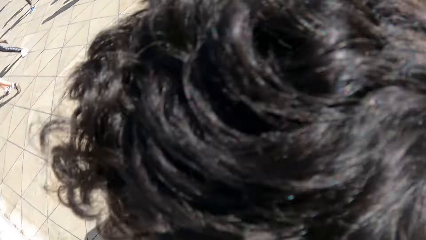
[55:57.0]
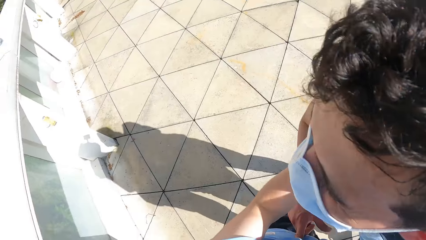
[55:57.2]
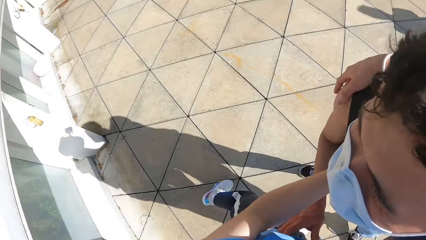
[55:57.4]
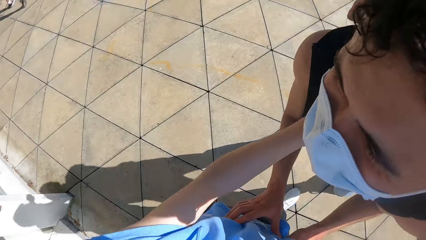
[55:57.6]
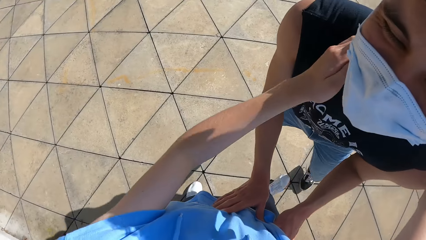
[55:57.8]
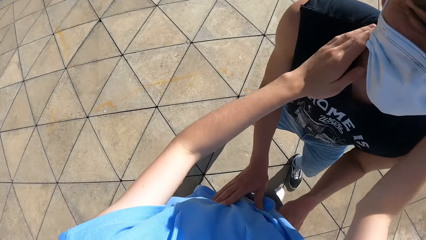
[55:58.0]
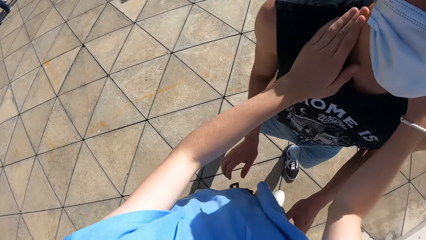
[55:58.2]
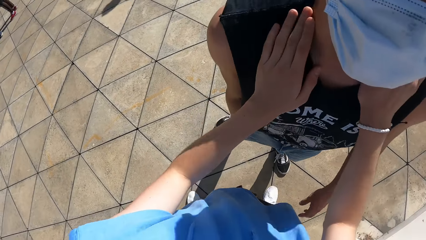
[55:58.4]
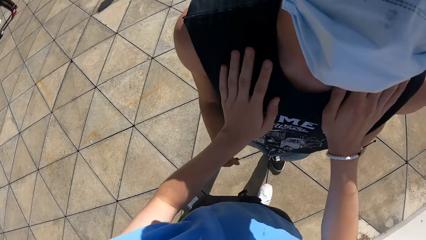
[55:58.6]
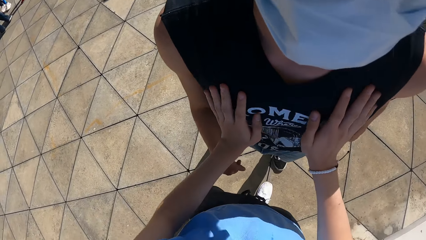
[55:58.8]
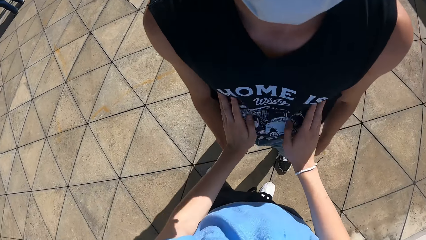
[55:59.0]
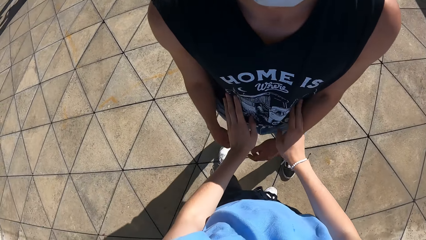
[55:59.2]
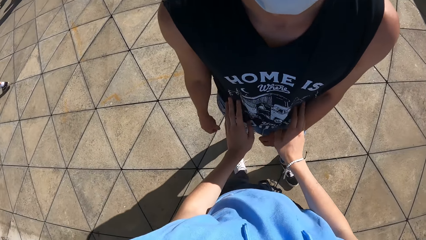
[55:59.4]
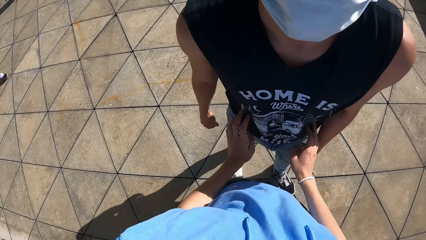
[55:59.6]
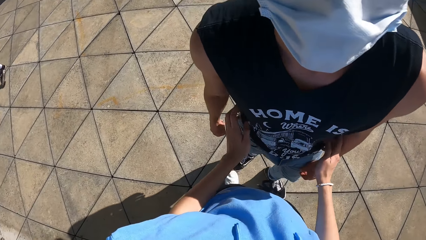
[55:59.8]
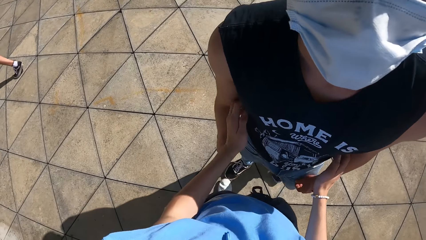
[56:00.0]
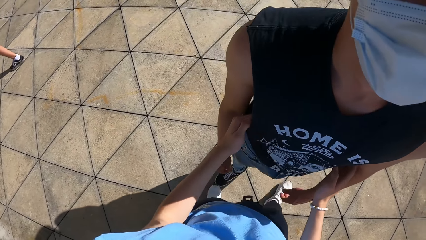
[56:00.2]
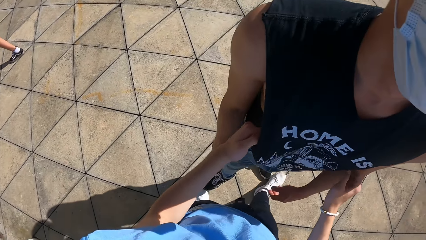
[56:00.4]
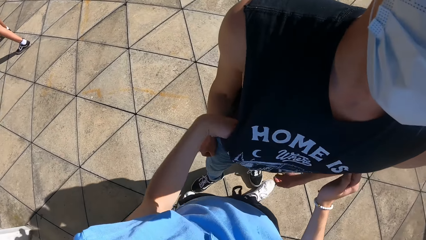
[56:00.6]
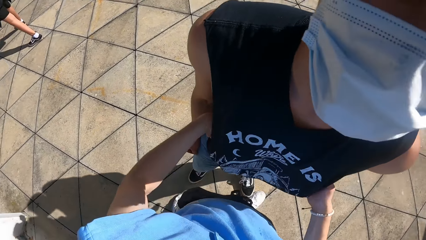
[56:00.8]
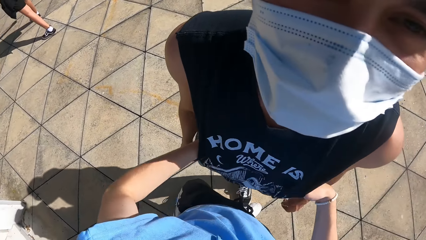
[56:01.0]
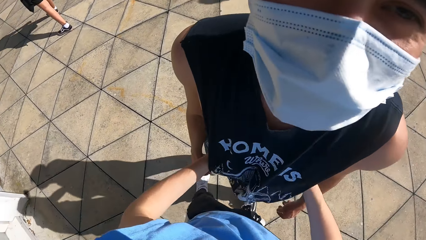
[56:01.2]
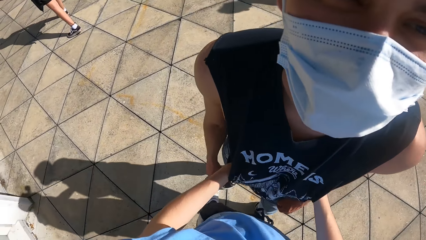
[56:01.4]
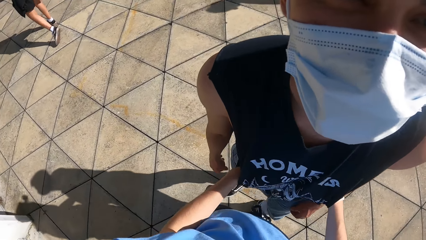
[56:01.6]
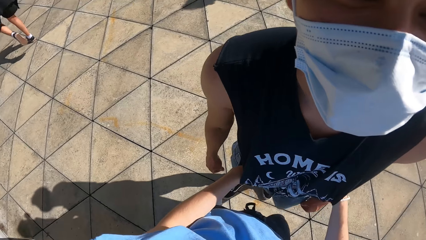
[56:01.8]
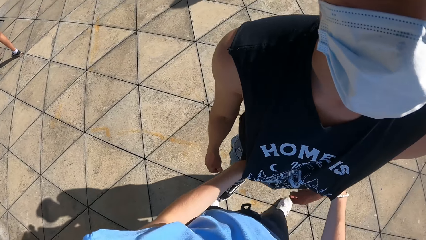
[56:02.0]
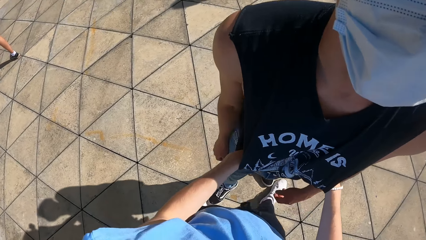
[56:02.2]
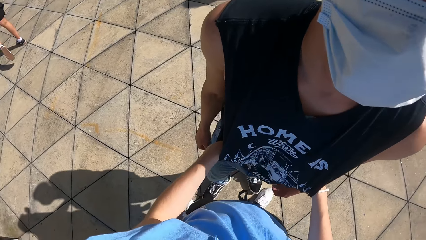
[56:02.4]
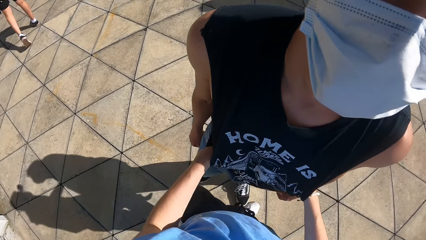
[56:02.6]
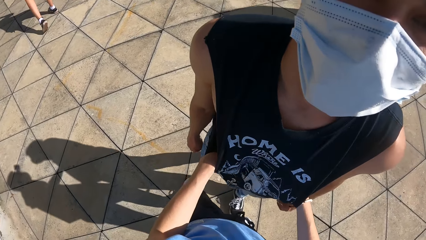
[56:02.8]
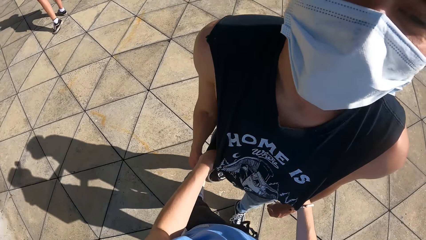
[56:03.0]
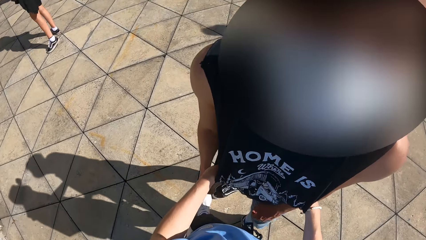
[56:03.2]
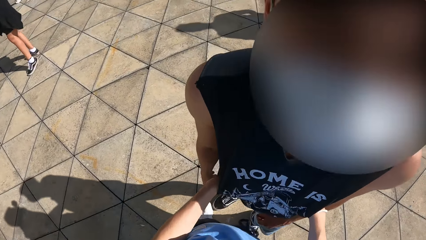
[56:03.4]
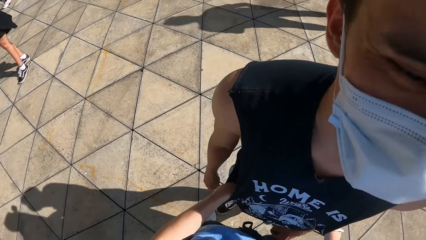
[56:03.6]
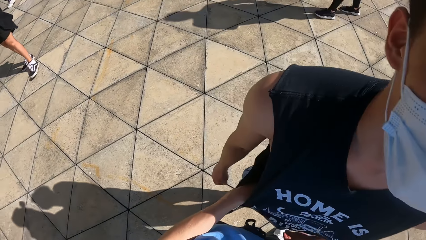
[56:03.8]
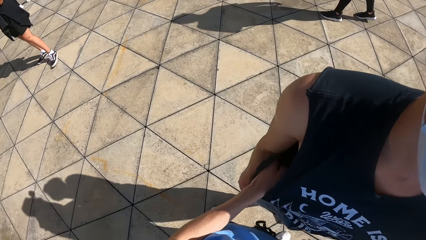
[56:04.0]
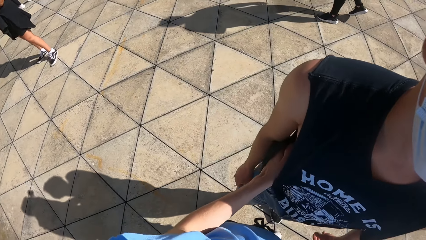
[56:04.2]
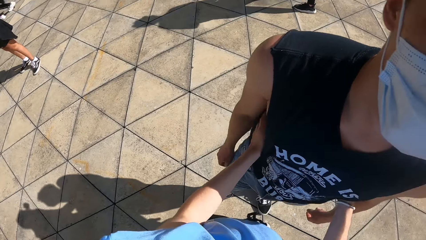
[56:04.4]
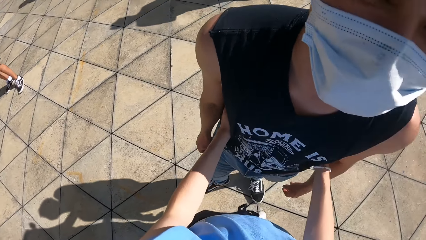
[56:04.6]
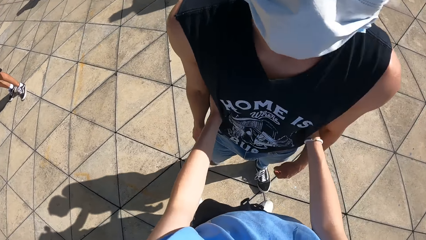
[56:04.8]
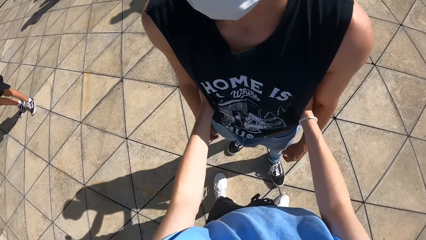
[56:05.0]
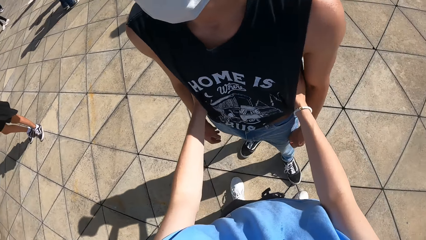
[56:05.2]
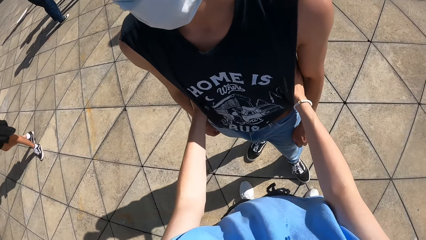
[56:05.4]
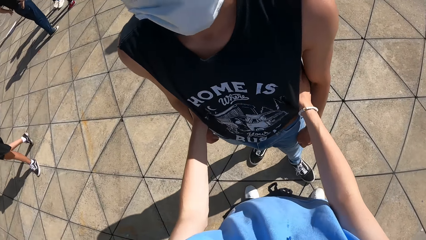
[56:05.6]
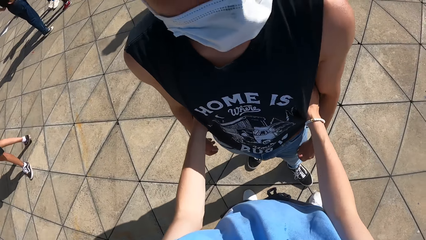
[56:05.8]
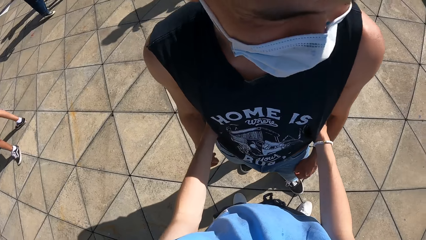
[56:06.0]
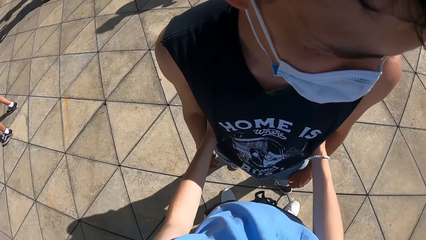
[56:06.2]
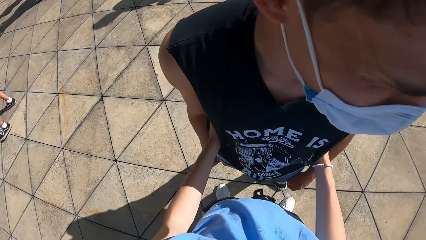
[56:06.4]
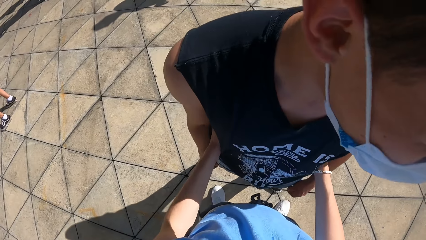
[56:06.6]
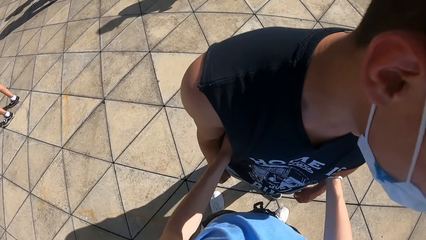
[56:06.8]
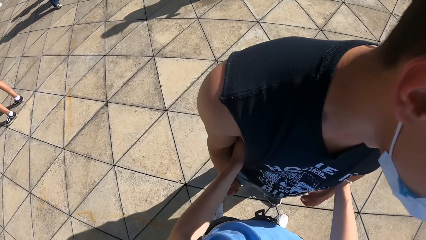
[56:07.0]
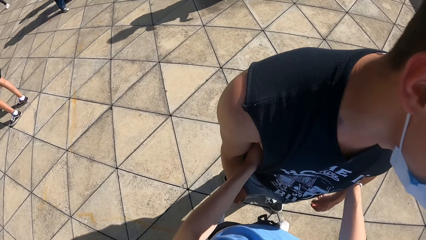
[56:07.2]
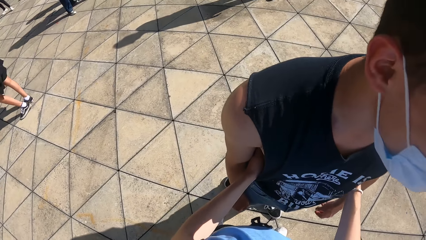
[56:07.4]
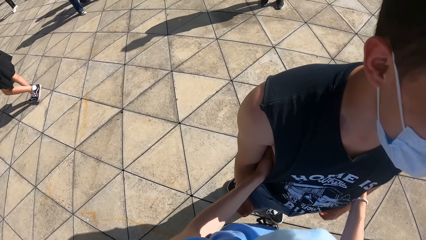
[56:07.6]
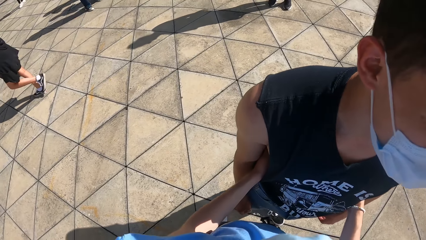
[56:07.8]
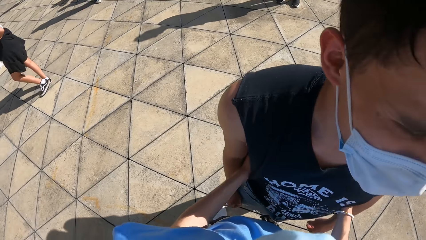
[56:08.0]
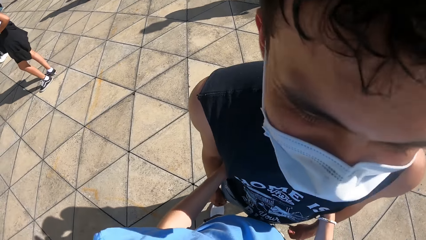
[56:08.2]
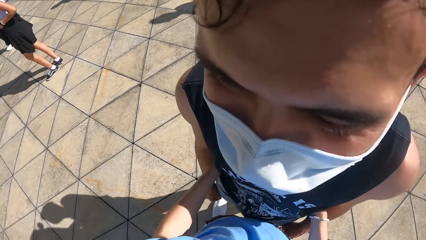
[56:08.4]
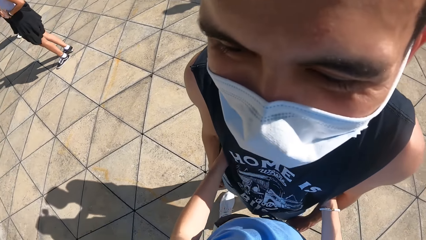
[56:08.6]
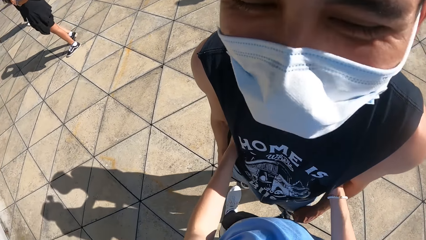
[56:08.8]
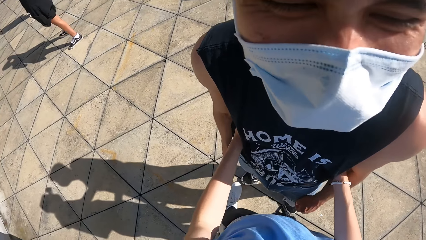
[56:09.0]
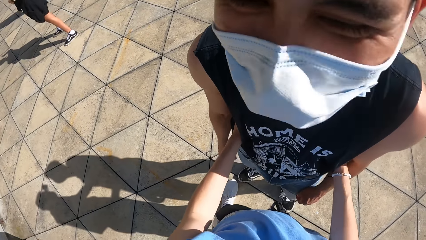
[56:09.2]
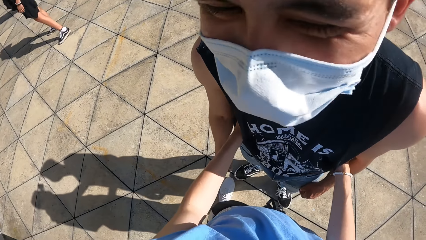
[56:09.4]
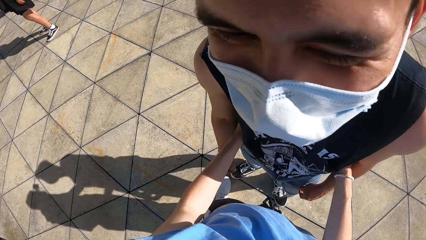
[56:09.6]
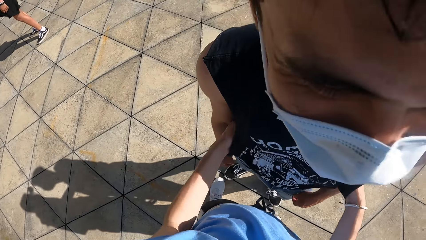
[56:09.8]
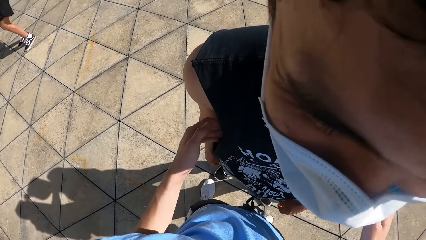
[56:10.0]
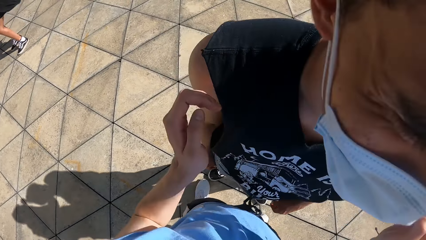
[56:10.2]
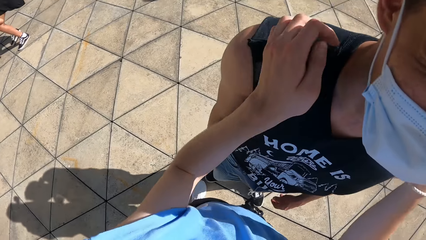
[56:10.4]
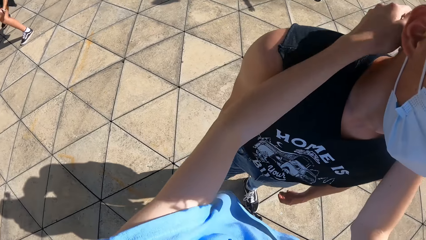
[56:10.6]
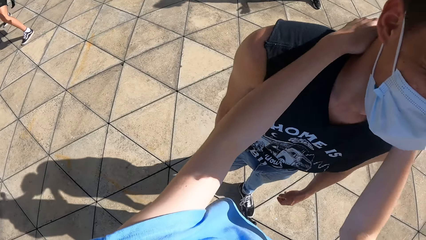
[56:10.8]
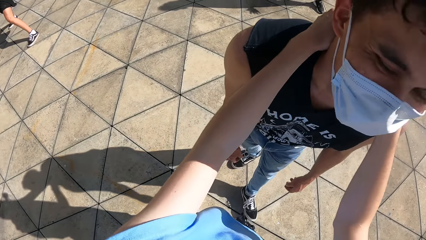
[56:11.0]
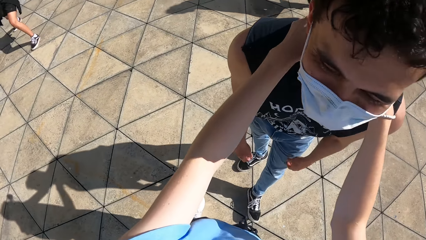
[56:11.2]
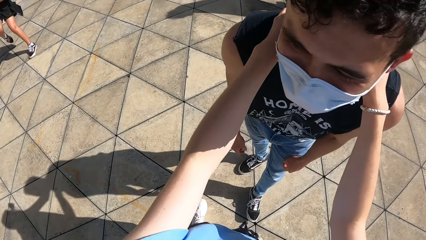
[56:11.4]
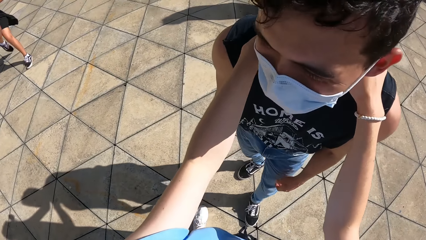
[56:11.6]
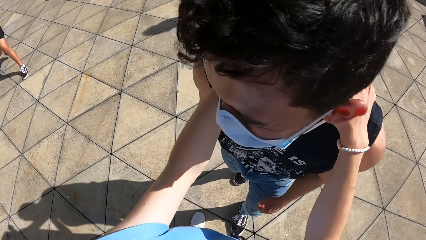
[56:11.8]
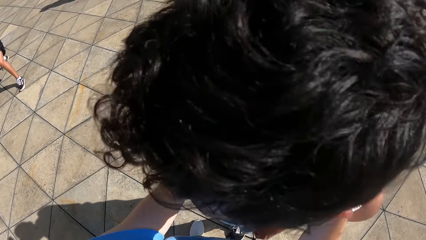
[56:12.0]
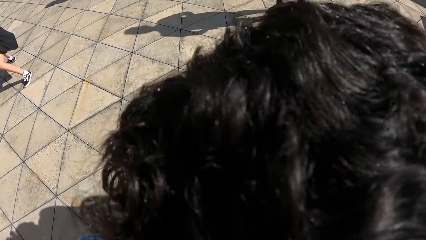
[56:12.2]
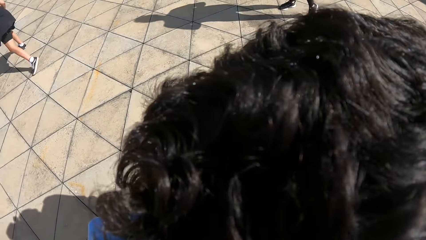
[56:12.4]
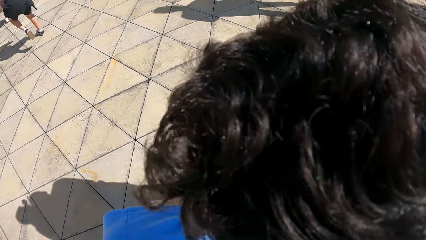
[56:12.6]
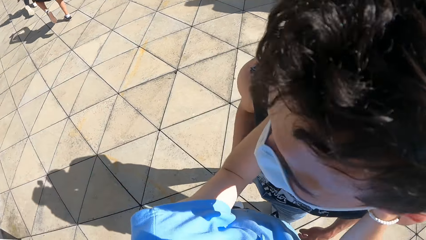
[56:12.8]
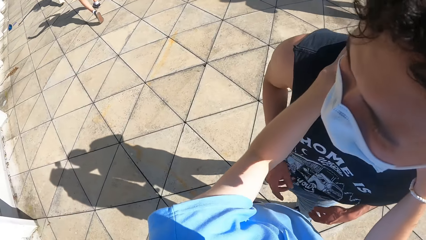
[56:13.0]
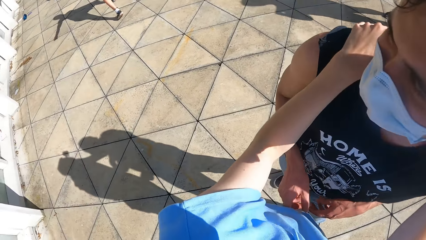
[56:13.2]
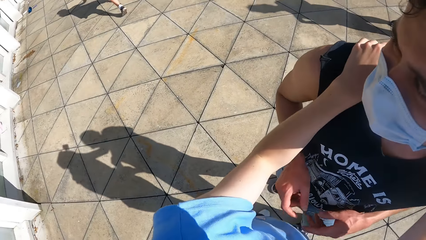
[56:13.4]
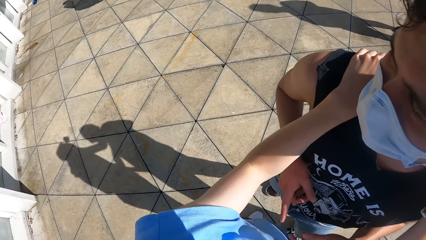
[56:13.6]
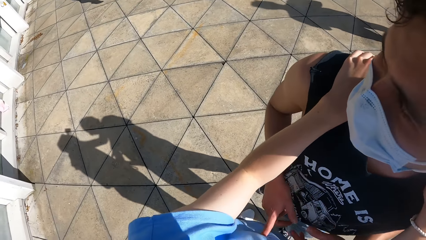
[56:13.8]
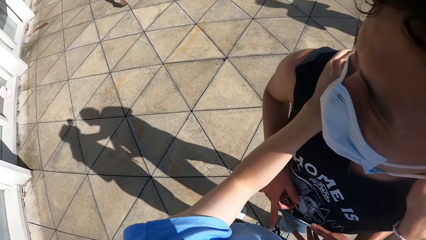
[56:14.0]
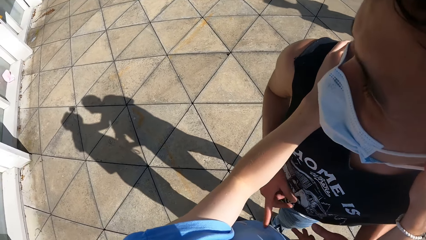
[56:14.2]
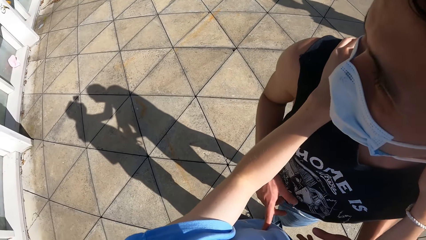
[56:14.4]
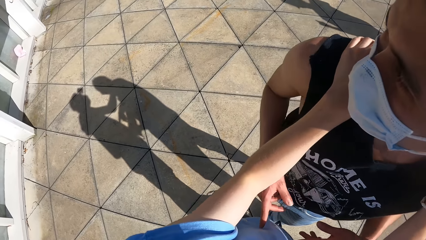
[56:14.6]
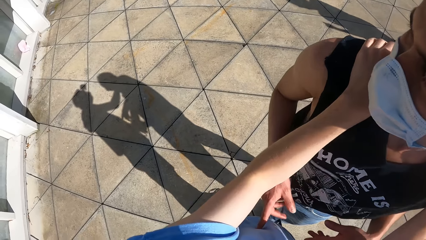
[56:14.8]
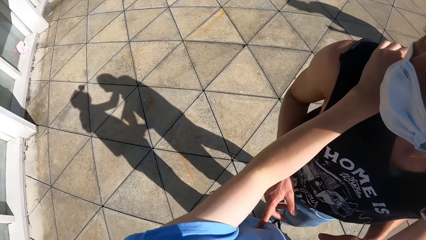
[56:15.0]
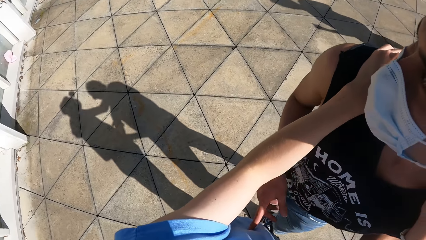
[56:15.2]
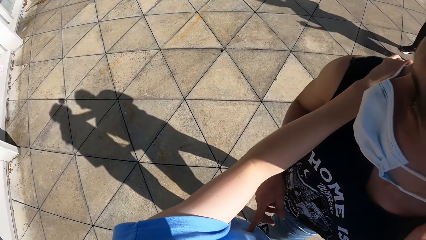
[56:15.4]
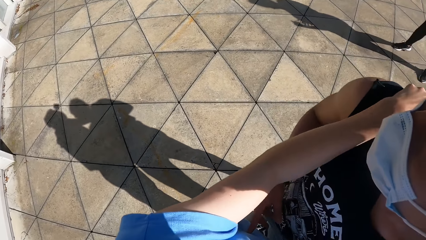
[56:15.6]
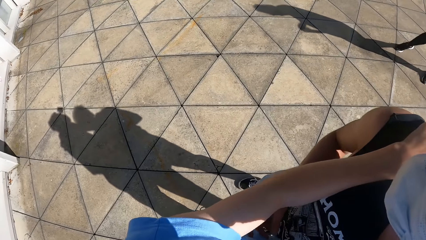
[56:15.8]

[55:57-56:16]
The camera wearer hugs a boy. The boy touches the camera wearer with both hands. The camera wearer places both hands on the boy's shoulders. They place both hands on the boy. They place both hands on the boy's shoulders.
